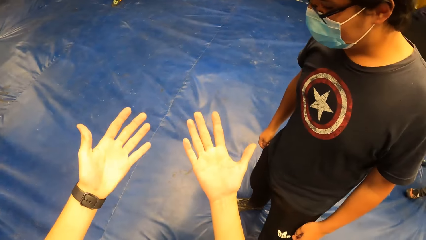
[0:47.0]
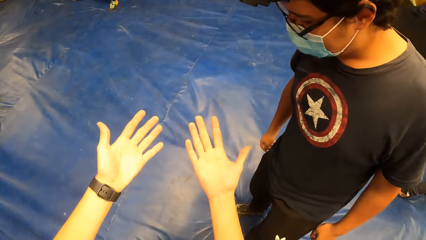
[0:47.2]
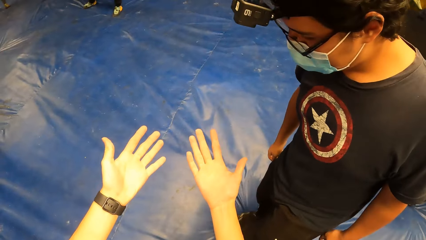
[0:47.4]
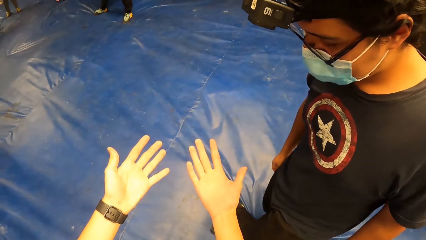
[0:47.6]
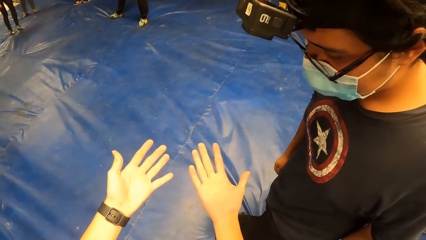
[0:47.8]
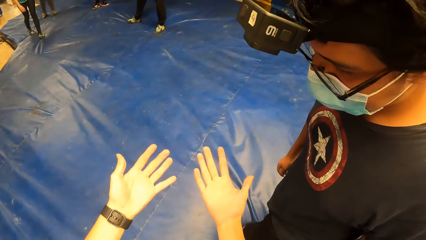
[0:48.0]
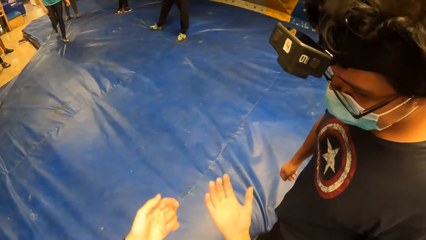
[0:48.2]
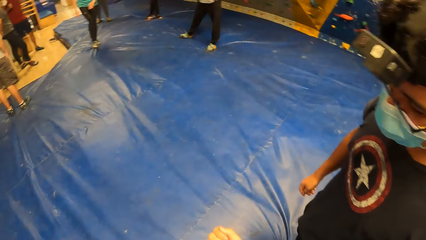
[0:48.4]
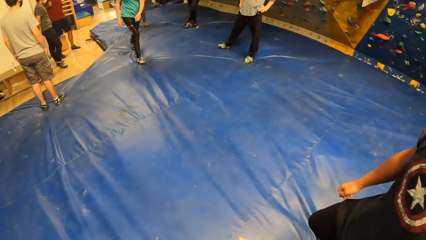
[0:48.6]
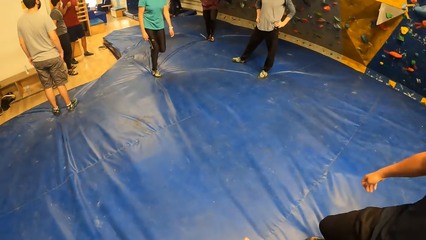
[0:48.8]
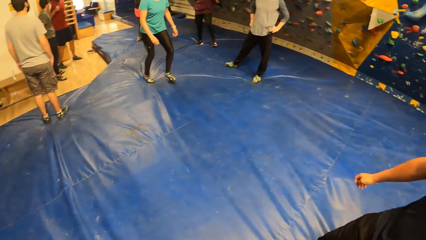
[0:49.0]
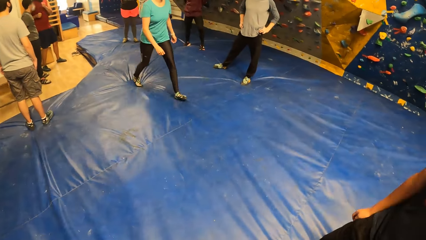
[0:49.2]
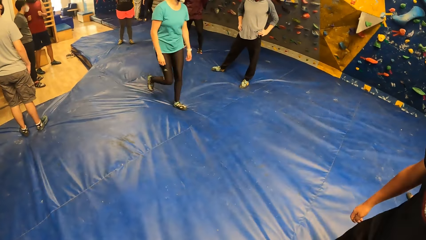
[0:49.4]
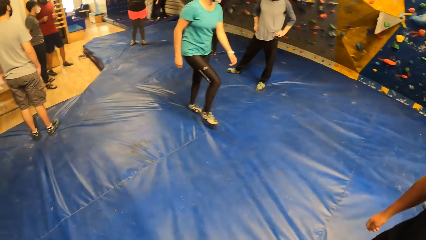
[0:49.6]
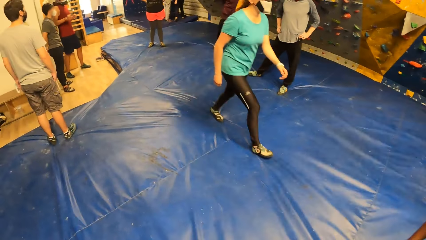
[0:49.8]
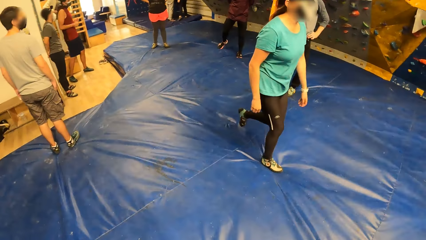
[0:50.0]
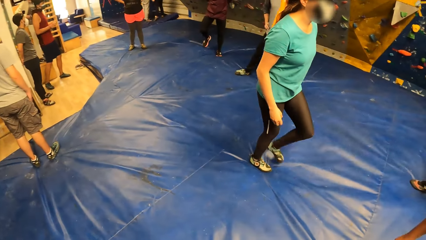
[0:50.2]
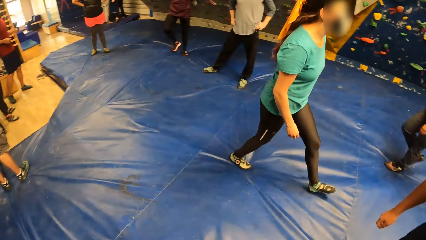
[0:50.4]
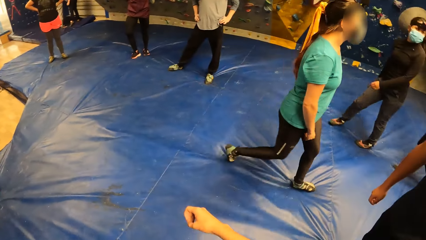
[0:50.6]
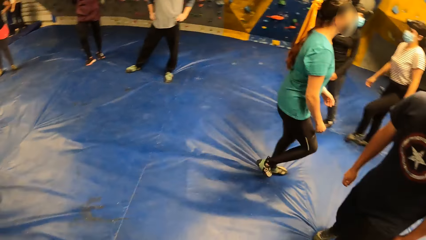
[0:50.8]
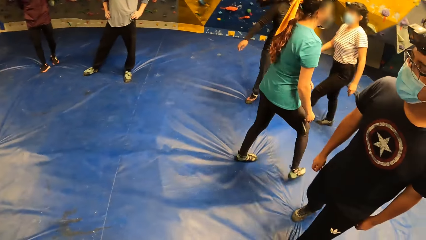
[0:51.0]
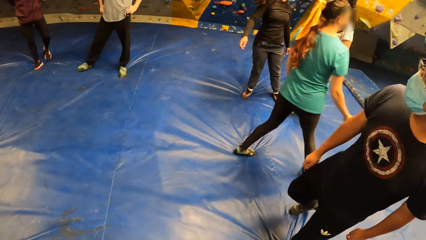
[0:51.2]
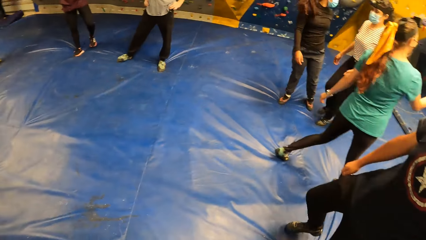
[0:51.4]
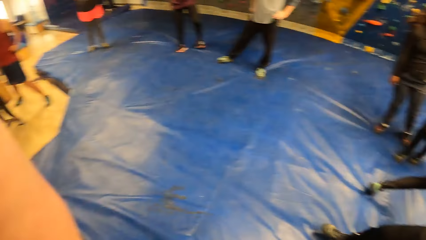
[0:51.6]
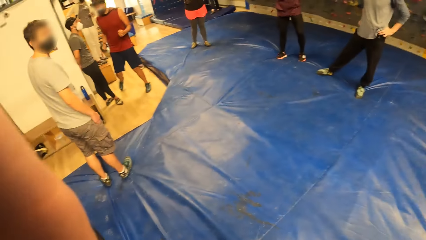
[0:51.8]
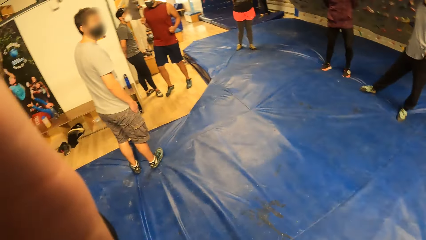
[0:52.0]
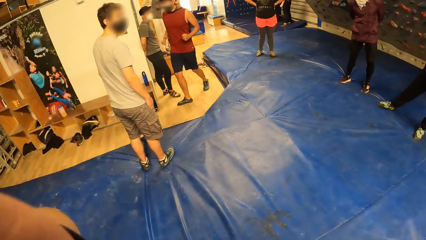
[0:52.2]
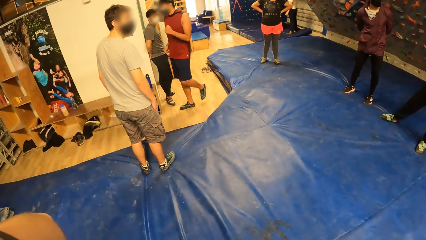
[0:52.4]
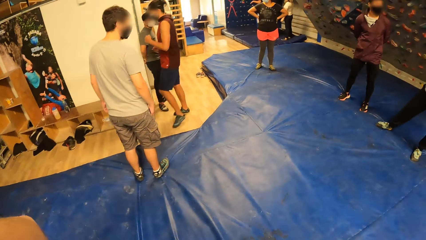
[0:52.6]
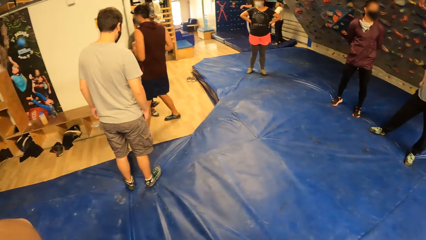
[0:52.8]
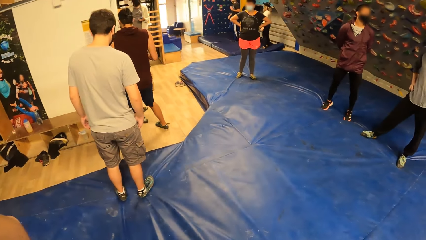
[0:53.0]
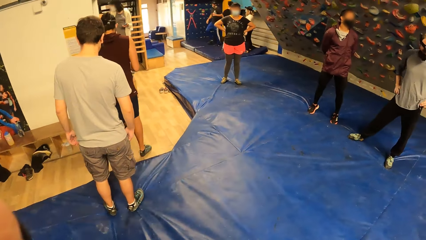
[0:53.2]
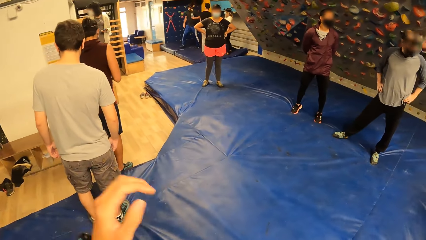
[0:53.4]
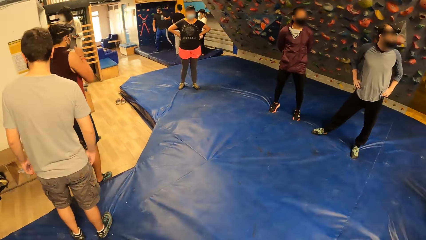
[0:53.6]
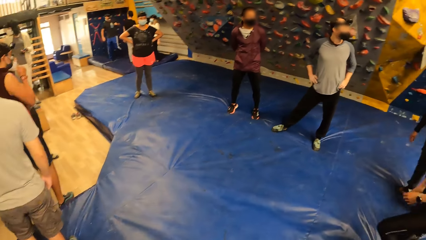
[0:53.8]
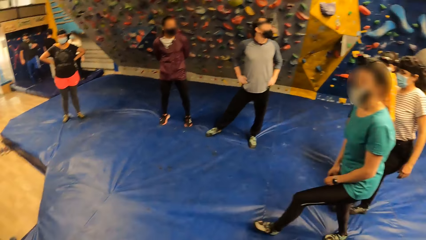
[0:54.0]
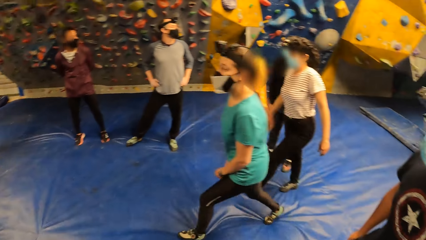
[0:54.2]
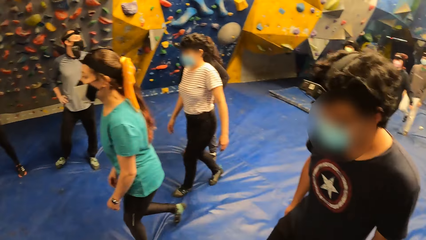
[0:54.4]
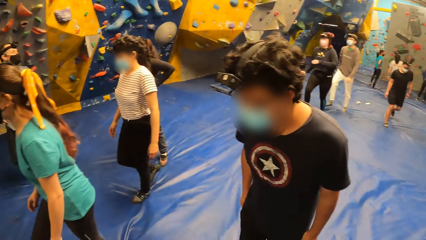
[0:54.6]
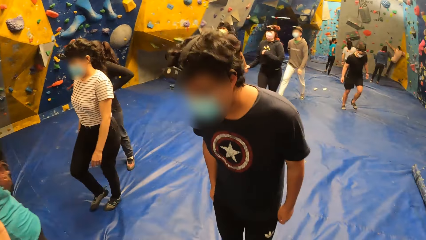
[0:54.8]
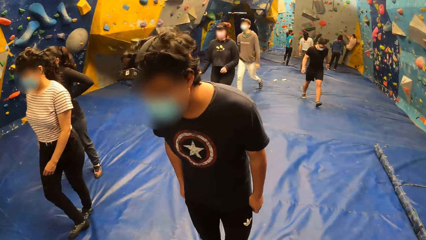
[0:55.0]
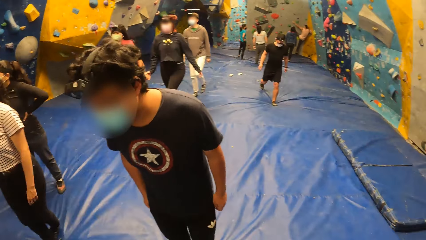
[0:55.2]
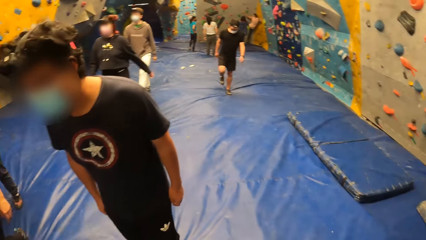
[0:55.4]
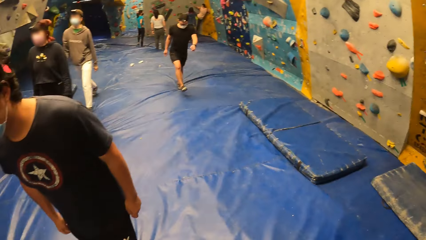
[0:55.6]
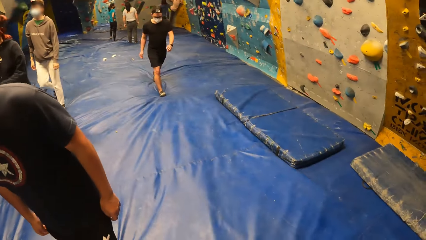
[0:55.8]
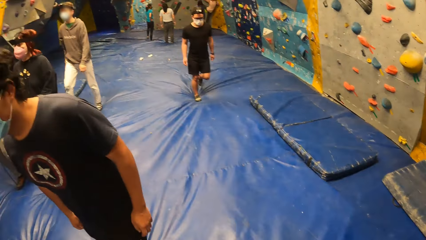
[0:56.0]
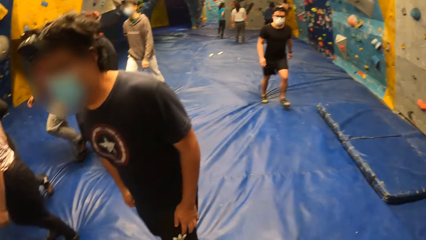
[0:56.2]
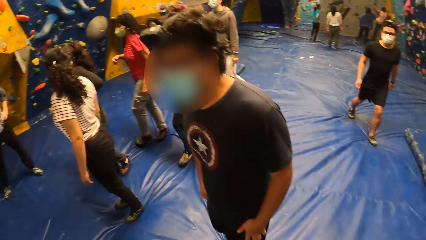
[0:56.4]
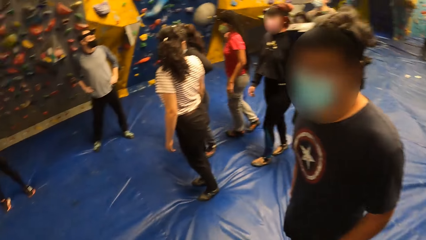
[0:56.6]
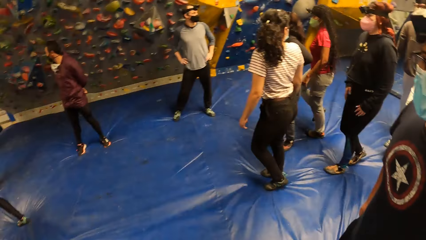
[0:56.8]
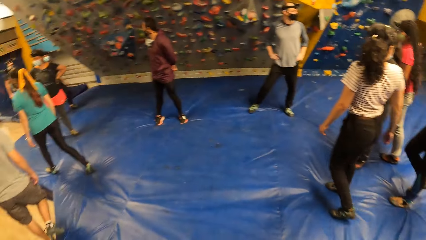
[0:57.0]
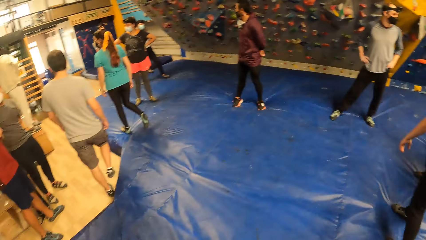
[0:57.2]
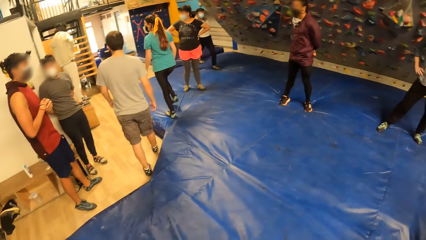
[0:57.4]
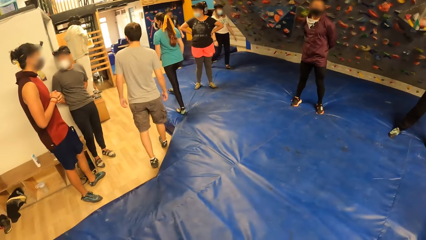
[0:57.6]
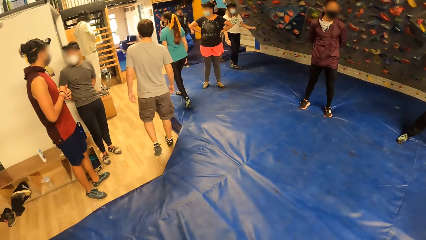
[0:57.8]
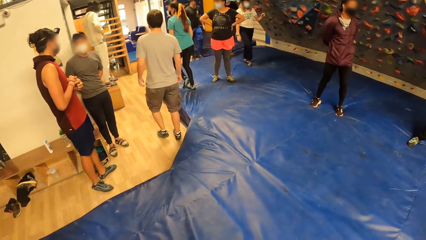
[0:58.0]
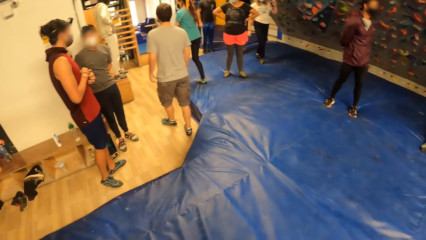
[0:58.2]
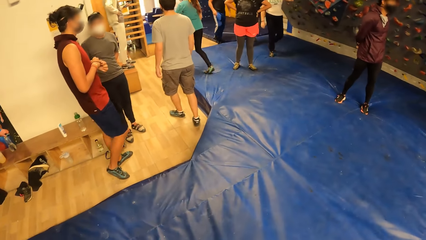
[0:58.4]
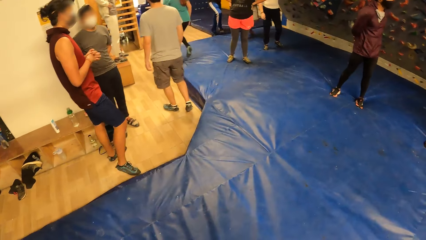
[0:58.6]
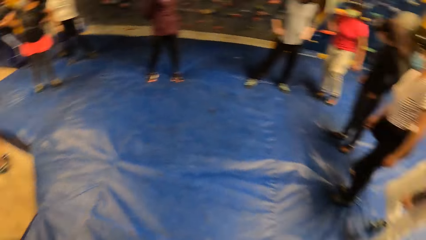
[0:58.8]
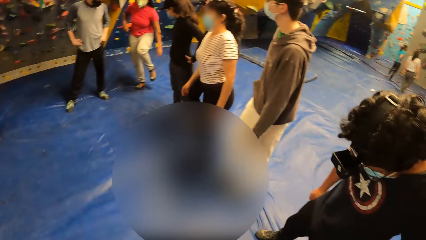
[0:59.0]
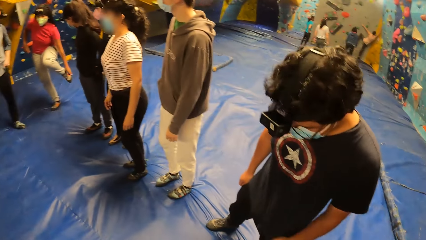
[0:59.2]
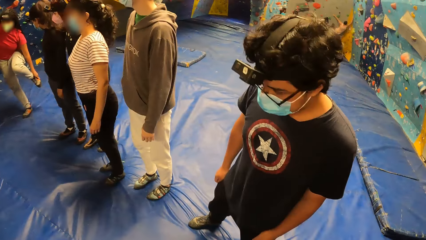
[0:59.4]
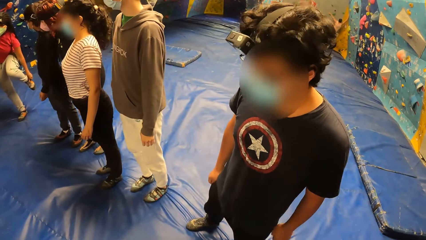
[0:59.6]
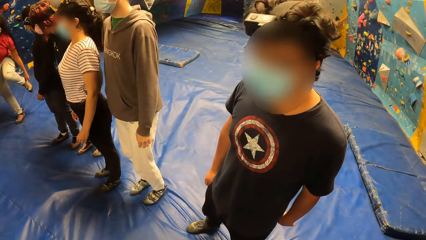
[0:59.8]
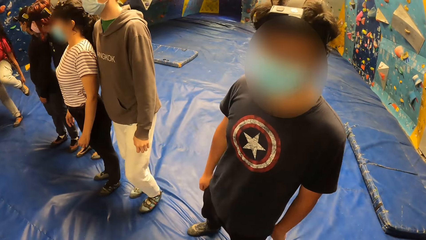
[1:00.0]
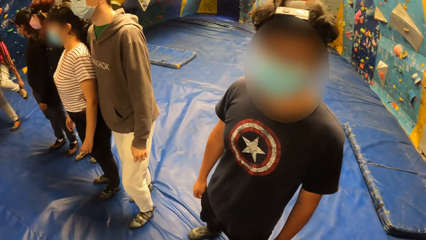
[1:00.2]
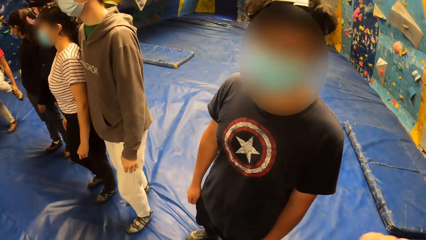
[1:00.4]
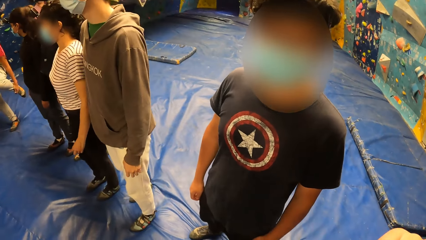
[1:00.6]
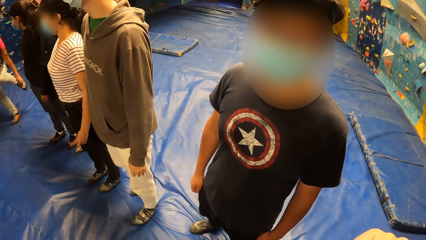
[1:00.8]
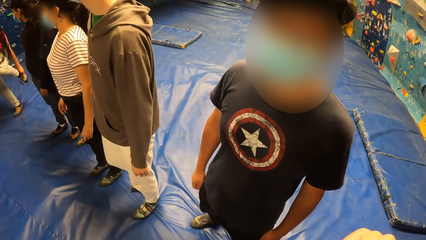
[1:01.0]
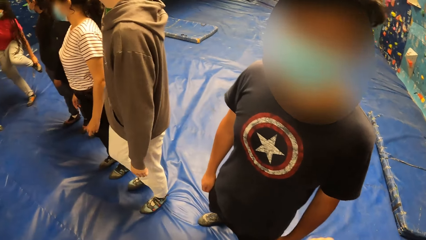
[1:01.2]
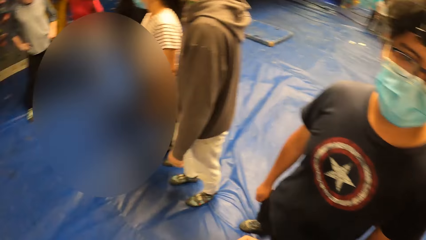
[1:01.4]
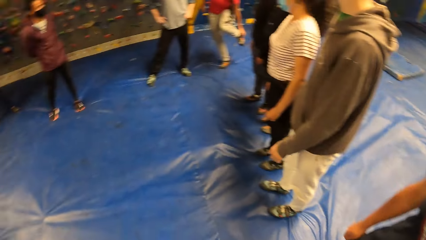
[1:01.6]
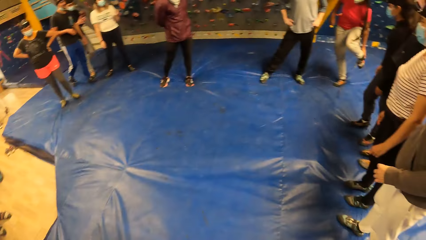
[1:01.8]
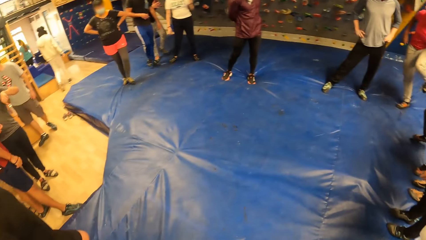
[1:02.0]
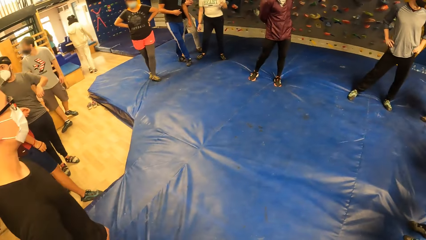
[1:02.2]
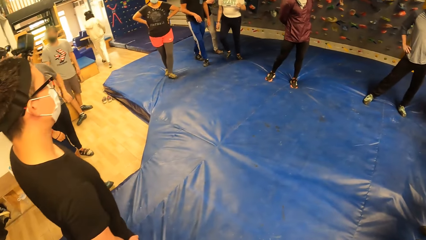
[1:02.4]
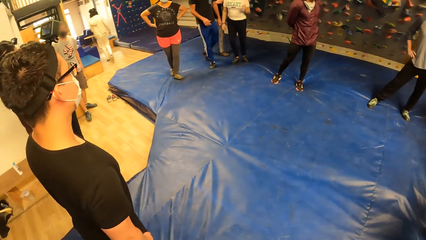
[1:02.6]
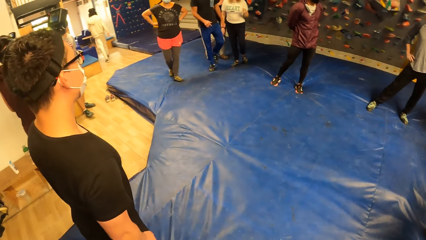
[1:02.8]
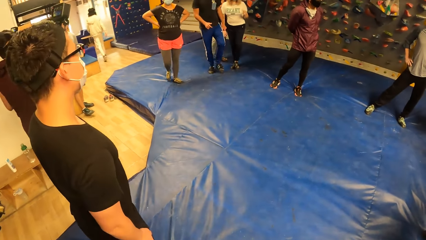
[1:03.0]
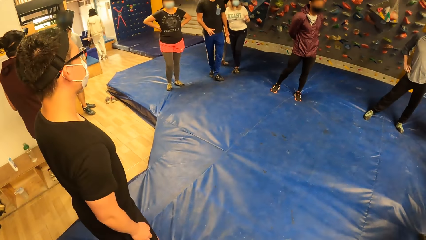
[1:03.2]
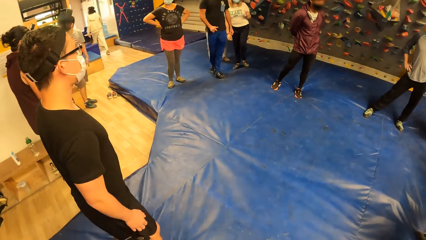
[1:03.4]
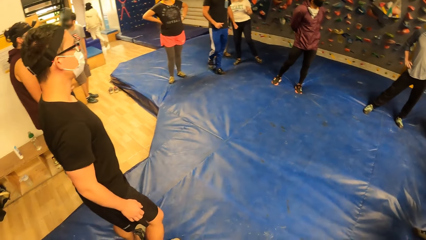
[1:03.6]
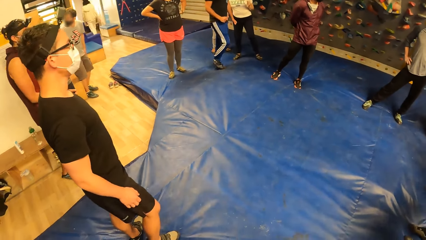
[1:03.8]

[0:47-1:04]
The camera wearer shows his hands to the man. He looks around. He interacts with the man.
